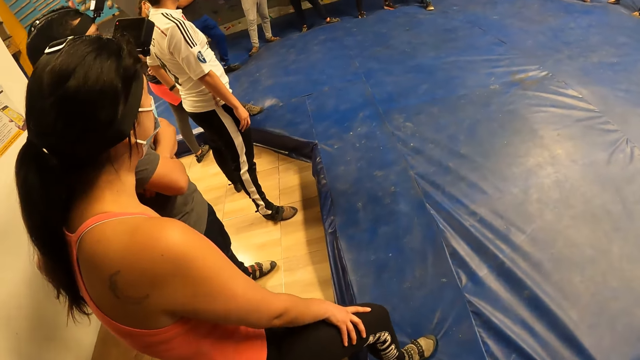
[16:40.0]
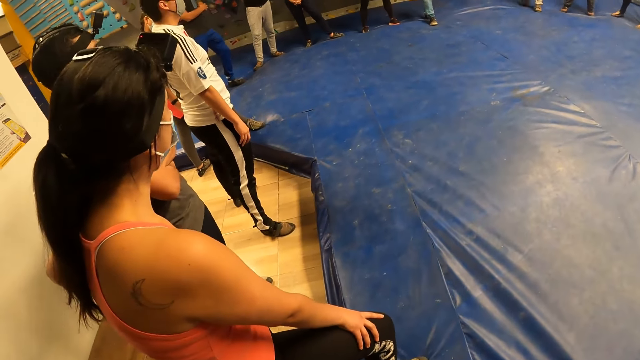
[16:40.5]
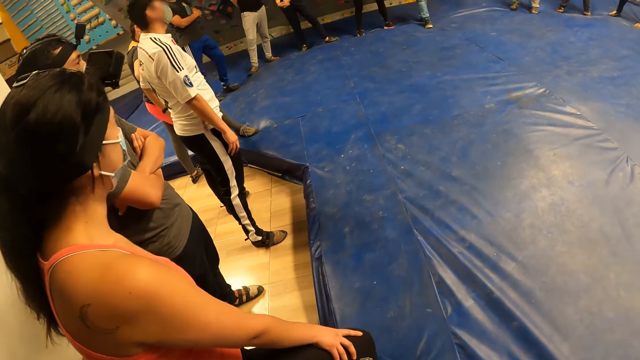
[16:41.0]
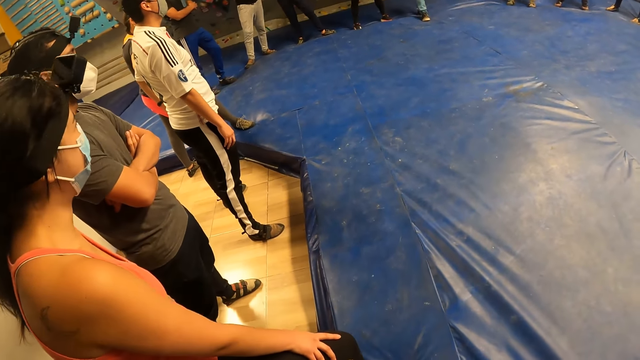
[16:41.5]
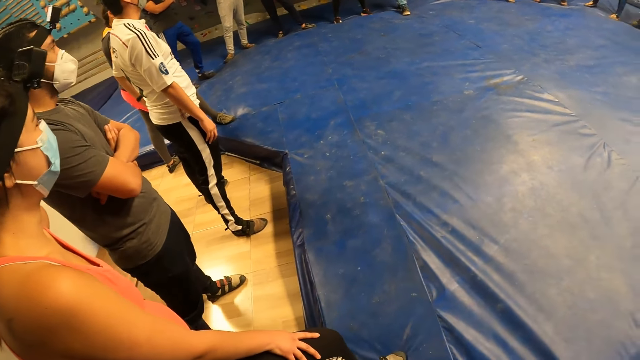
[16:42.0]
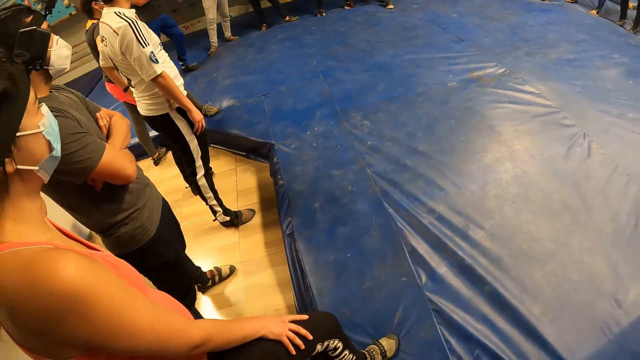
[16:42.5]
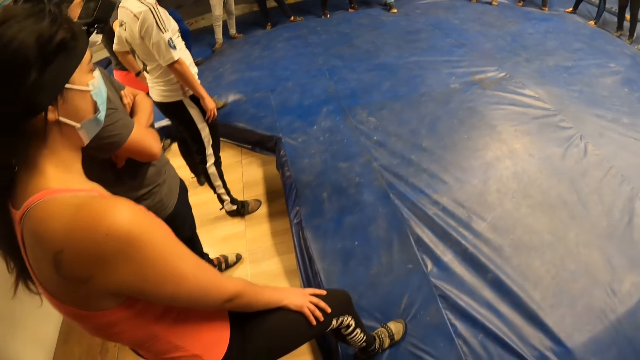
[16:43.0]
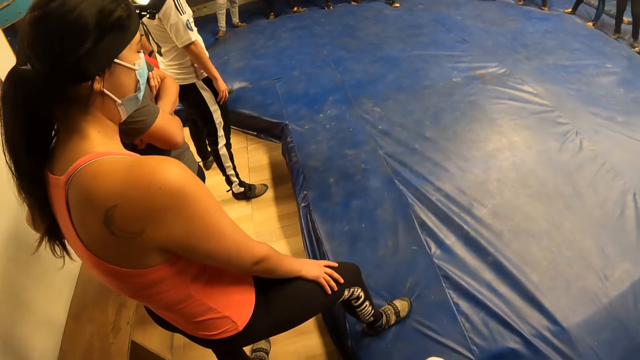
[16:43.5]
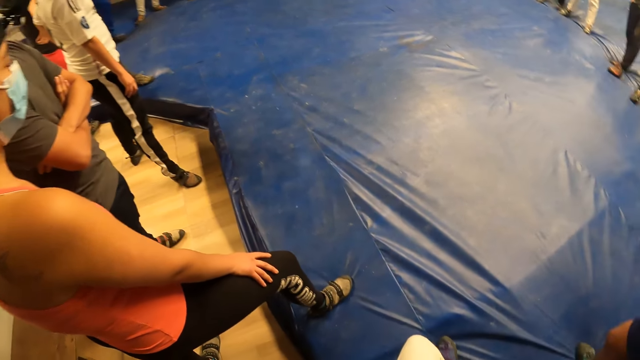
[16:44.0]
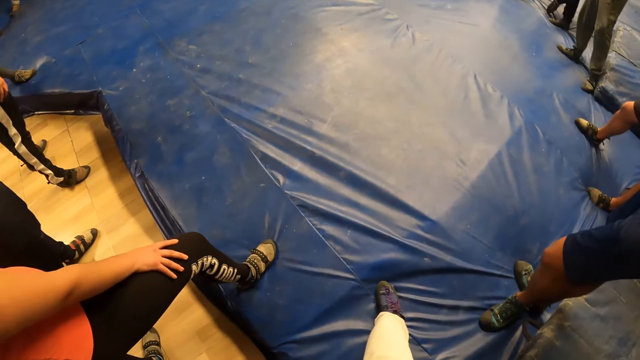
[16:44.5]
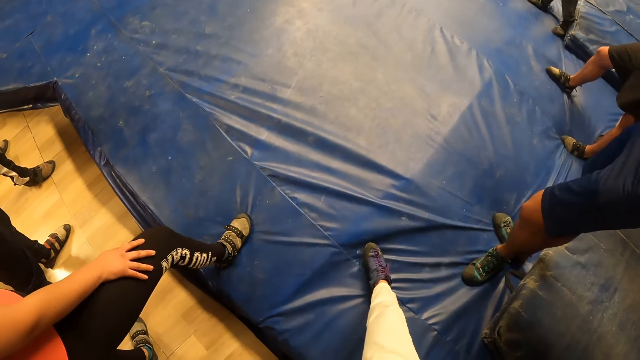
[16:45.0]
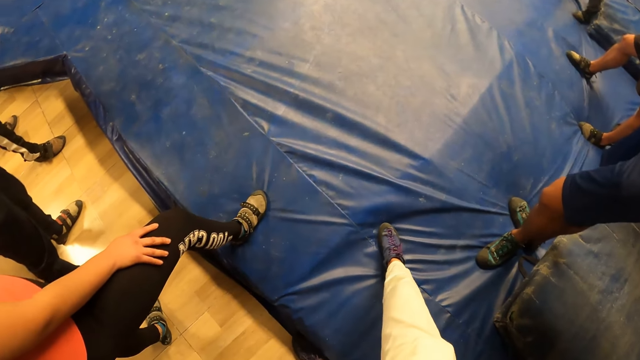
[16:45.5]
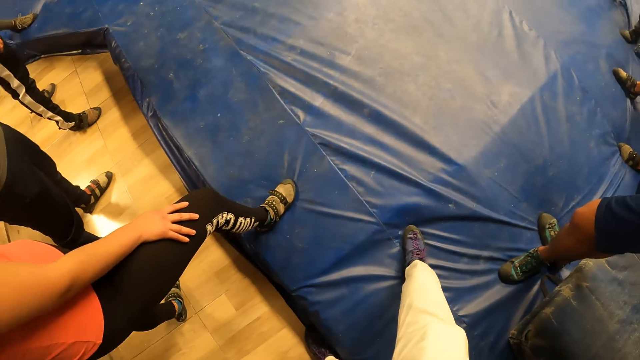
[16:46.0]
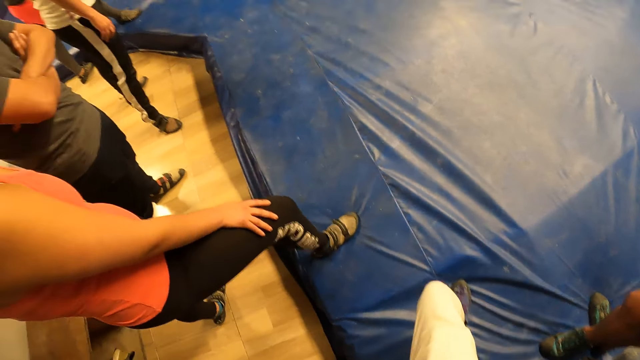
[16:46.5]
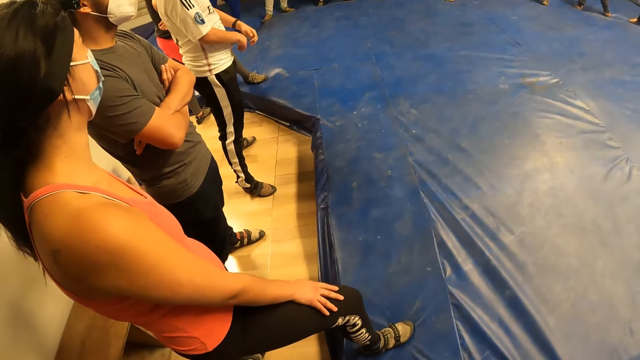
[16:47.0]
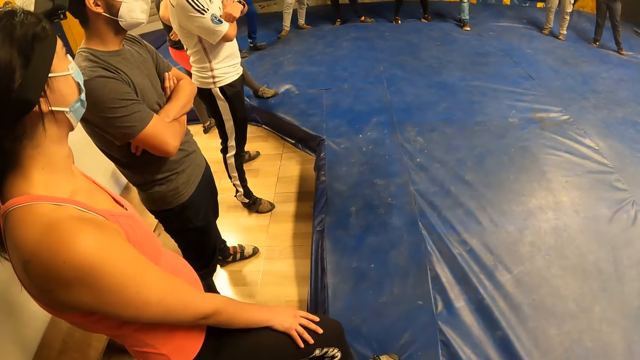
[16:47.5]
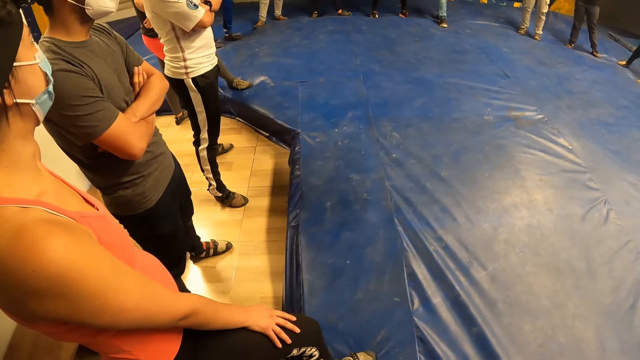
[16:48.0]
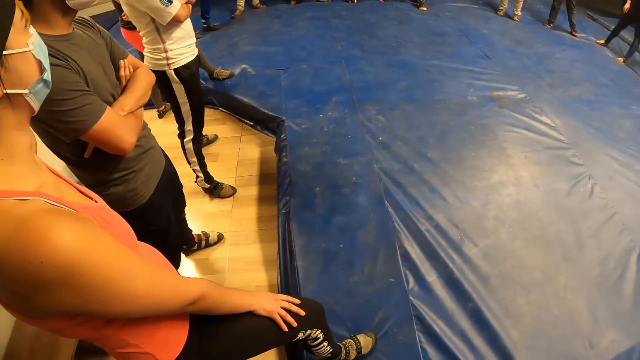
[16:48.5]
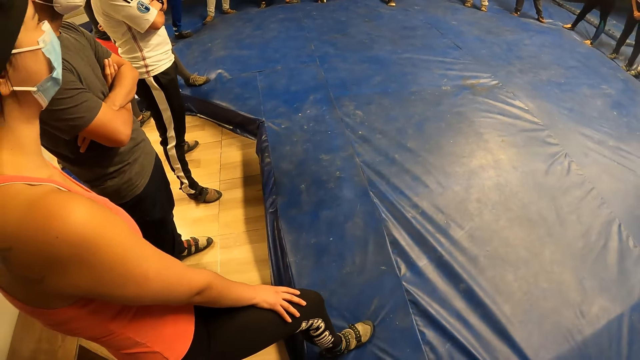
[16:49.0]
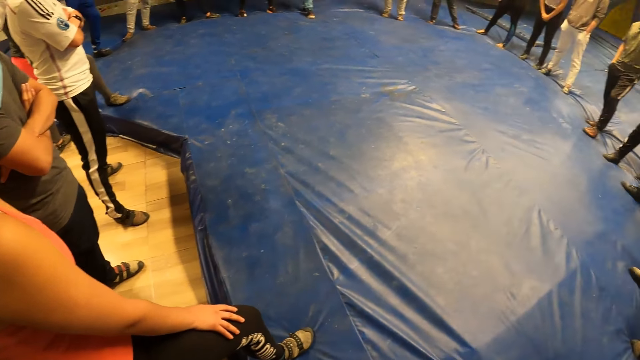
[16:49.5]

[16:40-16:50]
The camera wearer looks at the right leg. They look at the colleagues.

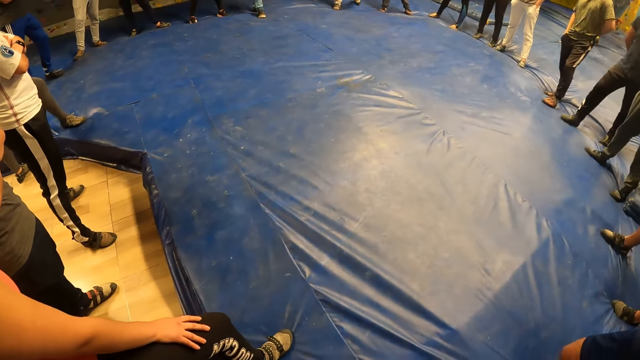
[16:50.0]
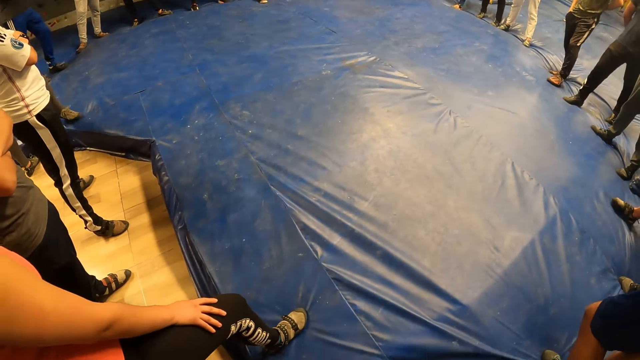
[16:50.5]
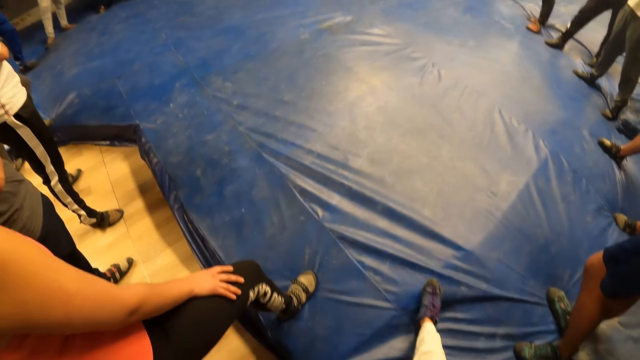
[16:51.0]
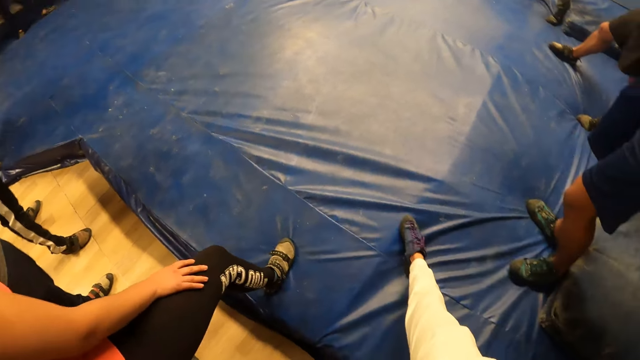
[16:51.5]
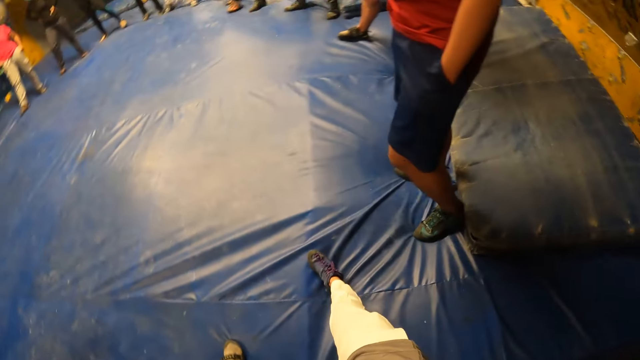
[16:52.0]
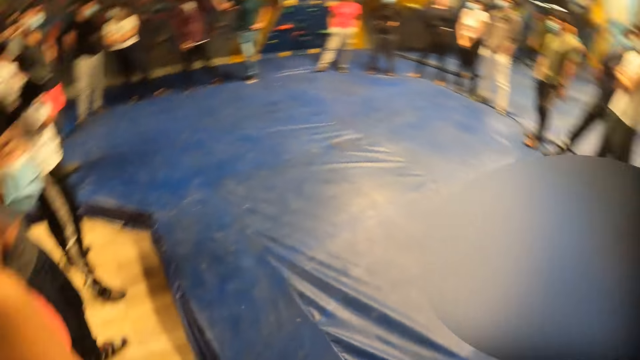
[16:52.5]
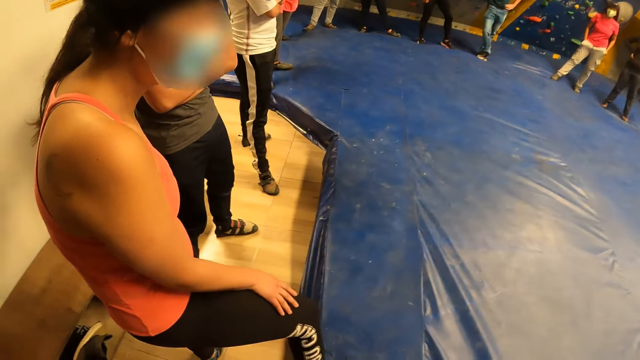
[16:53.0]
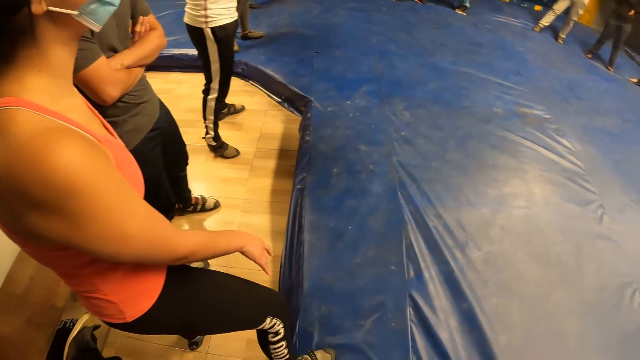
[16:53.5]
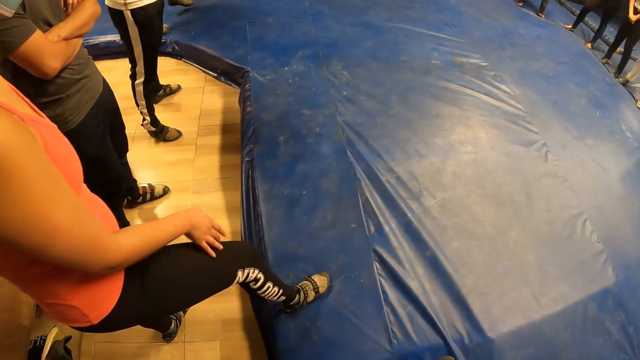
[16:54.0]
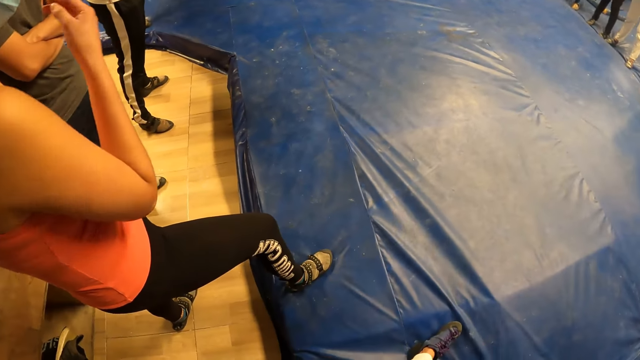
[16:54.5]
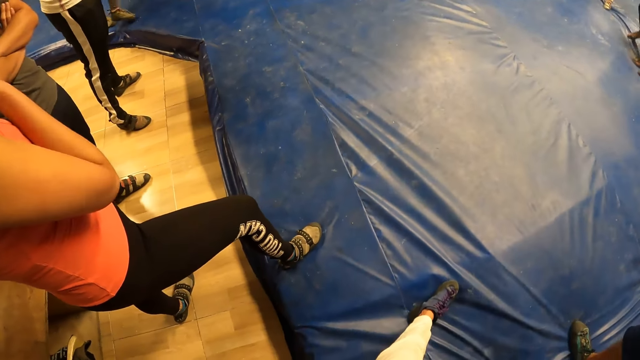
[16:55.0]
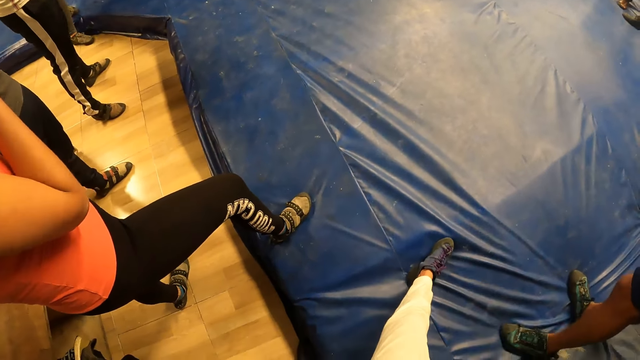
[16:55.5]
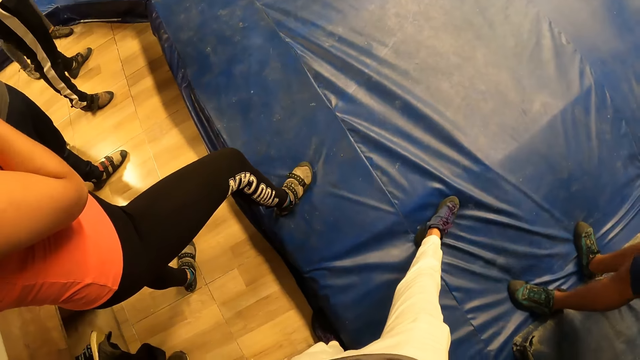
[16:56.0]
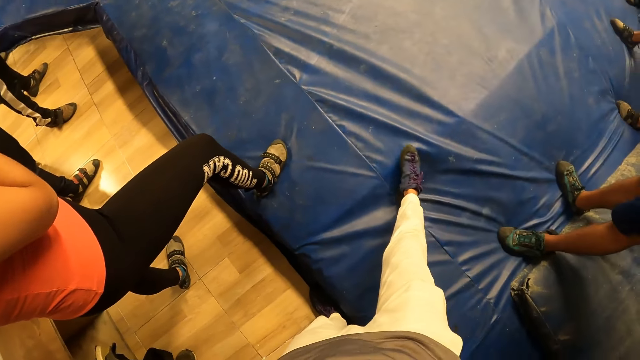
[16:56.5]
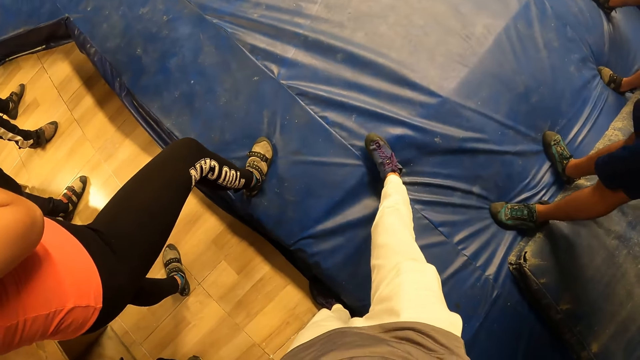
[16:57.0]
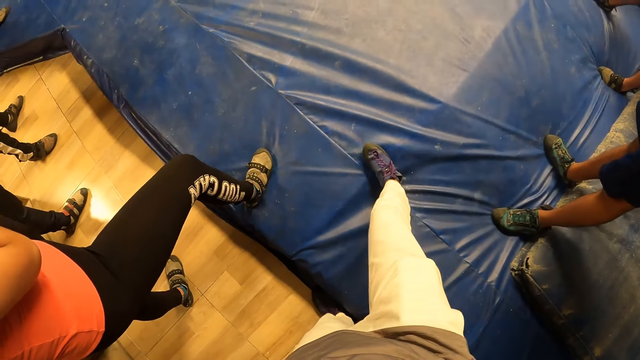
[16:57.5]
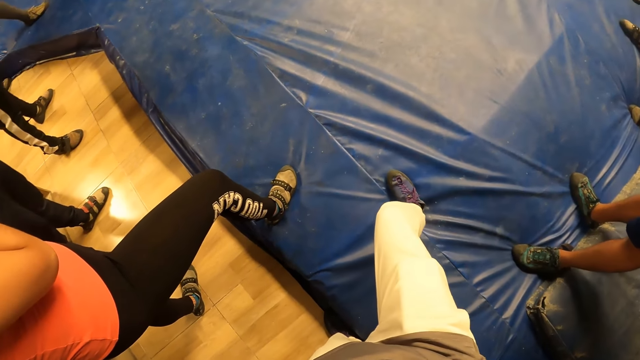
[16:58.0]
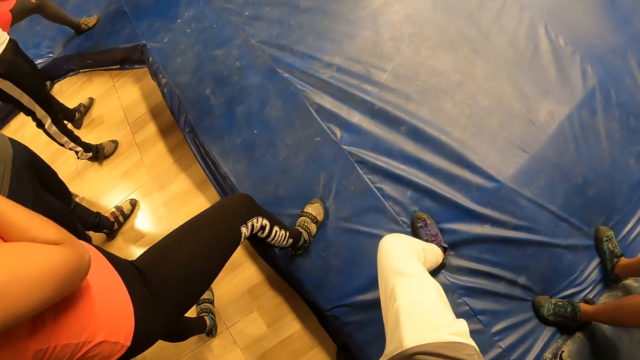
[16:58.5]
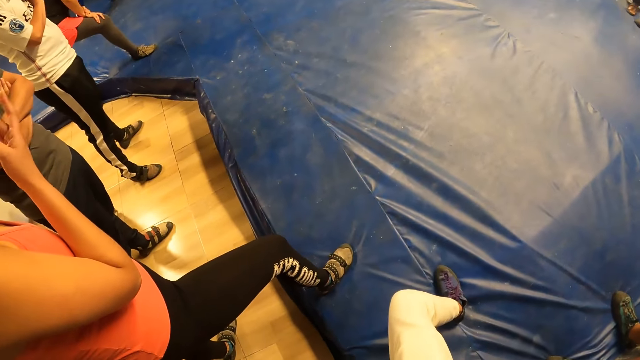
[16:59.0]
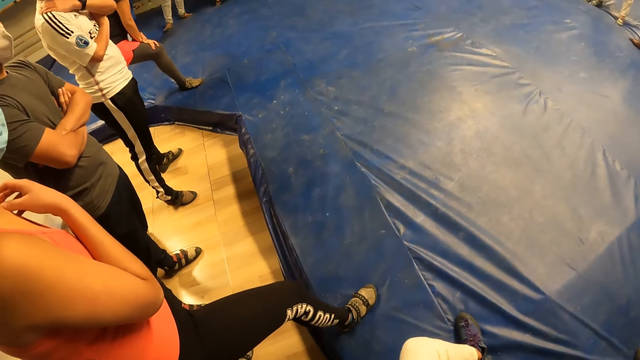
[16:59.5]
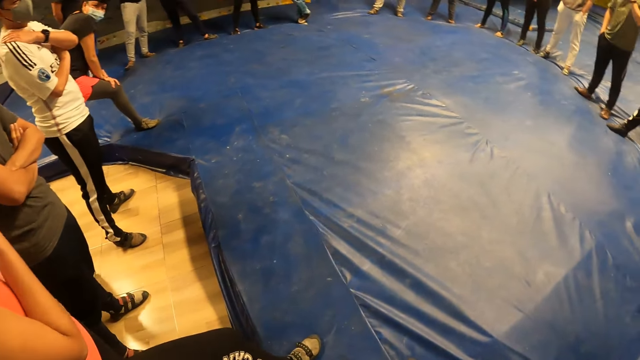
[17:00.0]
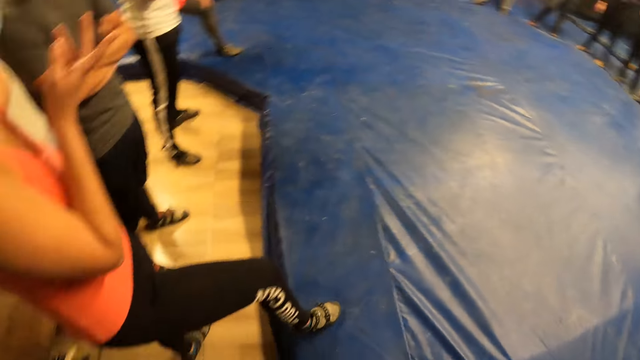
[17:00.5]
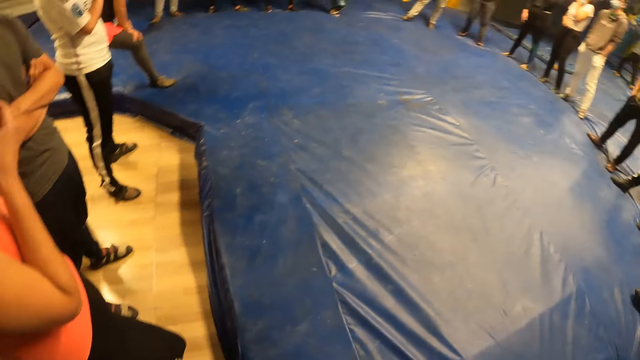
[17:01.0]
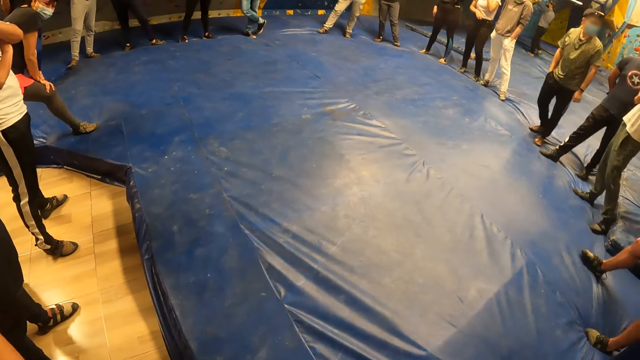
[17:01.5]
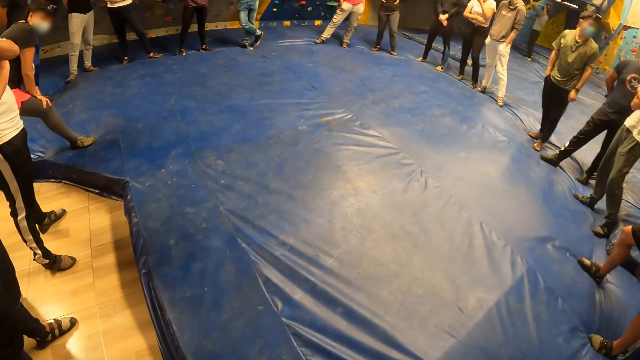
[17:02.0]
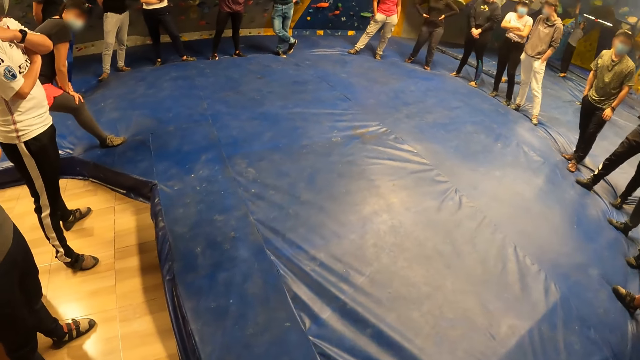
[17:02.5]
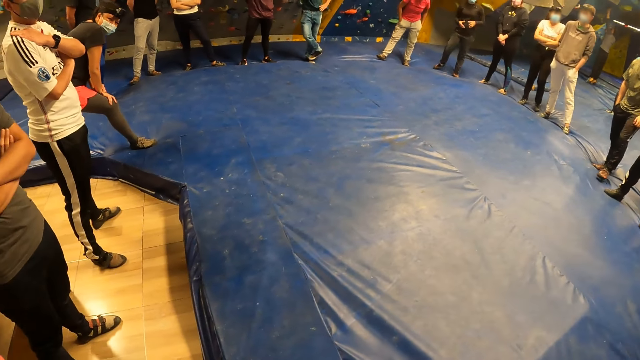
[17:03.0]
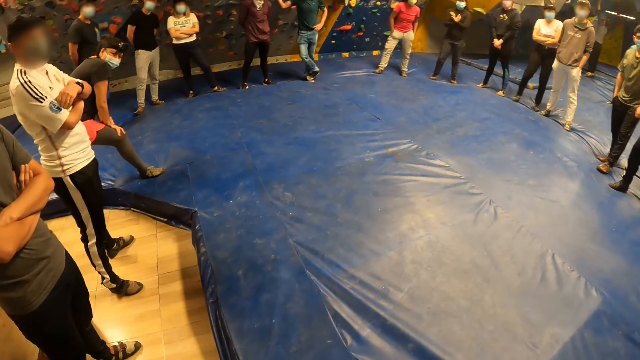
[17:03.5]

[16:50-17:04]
The camera wearer looks around the floor. A woman moves a leg on the cushion. The woman touches her nose. The camera wearer moves the right leg. They look at the colleagues.
